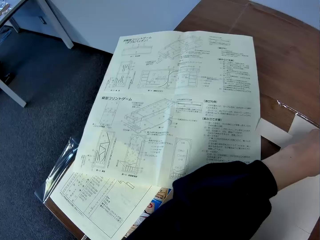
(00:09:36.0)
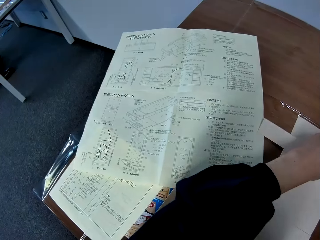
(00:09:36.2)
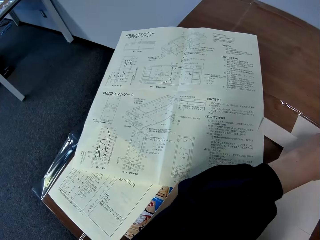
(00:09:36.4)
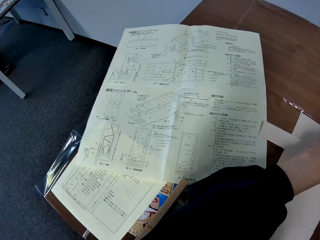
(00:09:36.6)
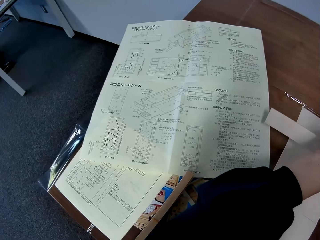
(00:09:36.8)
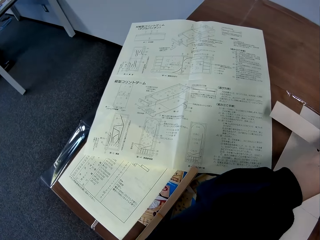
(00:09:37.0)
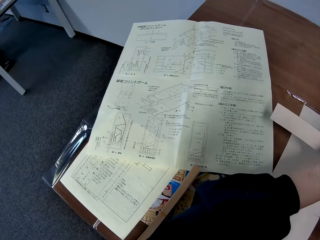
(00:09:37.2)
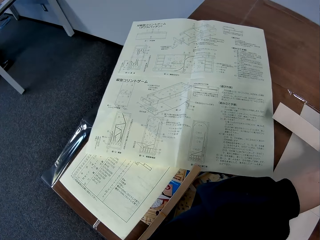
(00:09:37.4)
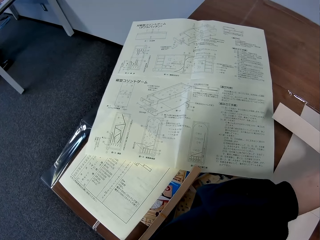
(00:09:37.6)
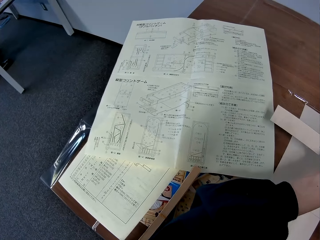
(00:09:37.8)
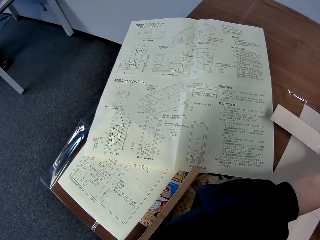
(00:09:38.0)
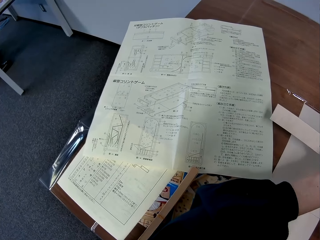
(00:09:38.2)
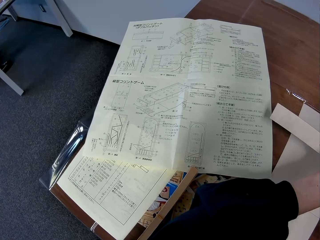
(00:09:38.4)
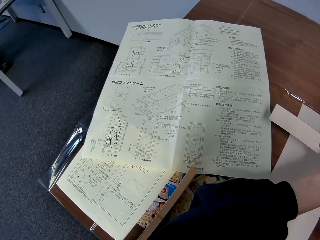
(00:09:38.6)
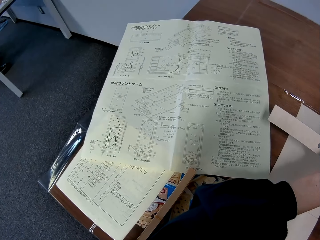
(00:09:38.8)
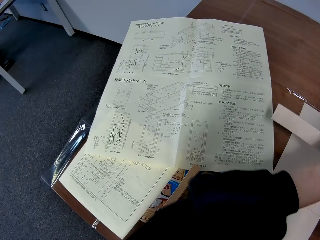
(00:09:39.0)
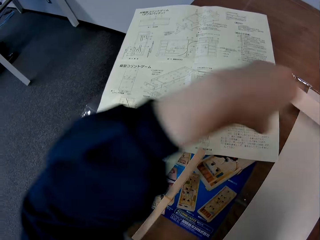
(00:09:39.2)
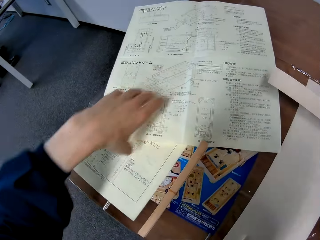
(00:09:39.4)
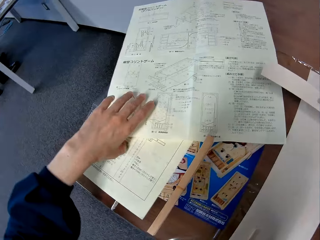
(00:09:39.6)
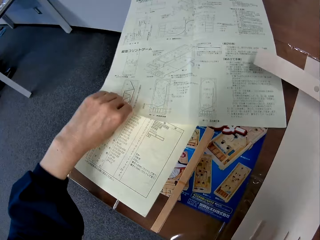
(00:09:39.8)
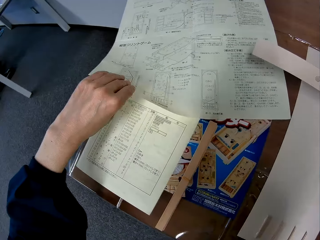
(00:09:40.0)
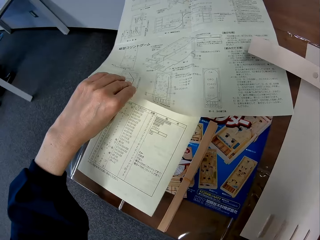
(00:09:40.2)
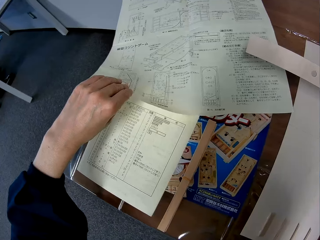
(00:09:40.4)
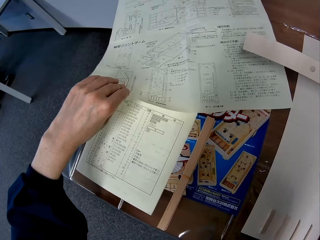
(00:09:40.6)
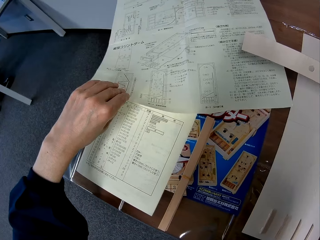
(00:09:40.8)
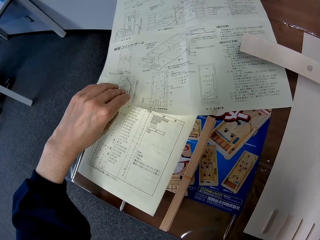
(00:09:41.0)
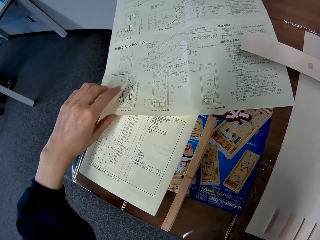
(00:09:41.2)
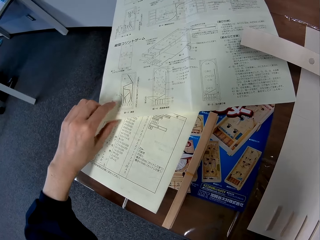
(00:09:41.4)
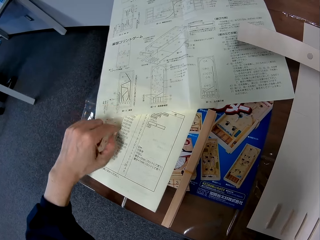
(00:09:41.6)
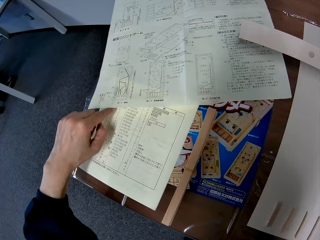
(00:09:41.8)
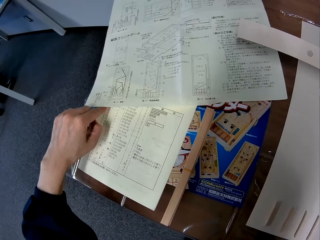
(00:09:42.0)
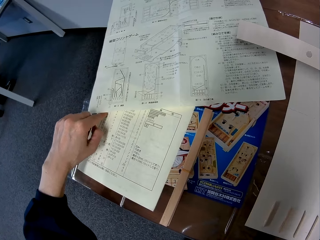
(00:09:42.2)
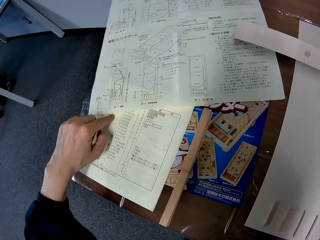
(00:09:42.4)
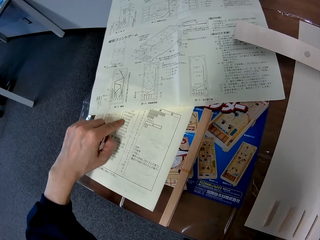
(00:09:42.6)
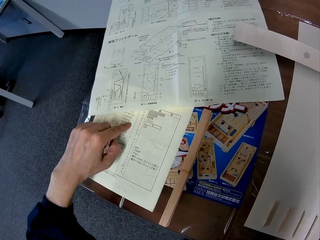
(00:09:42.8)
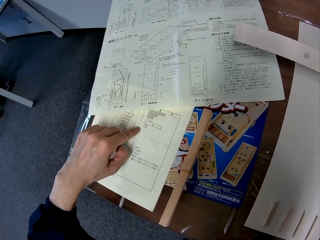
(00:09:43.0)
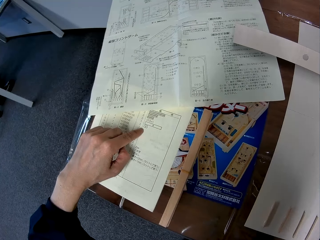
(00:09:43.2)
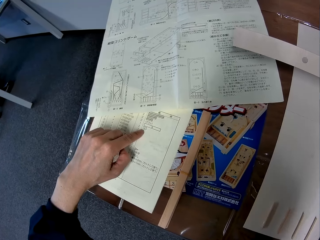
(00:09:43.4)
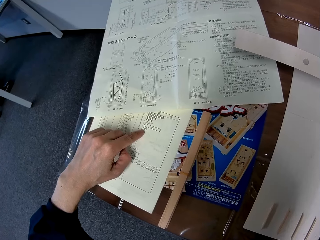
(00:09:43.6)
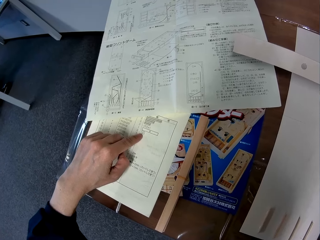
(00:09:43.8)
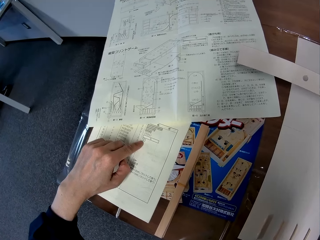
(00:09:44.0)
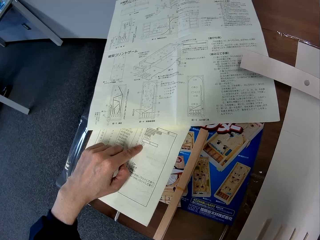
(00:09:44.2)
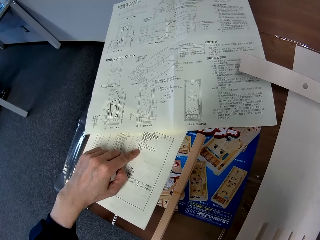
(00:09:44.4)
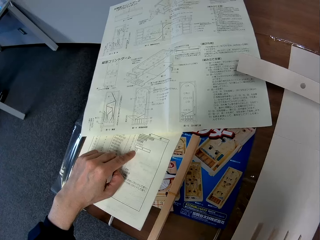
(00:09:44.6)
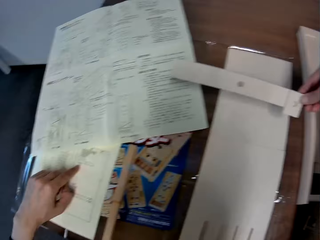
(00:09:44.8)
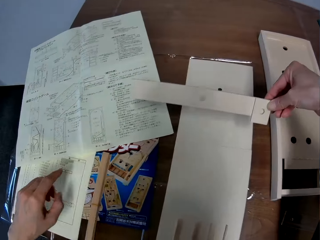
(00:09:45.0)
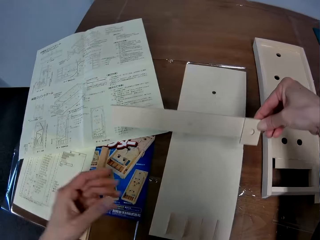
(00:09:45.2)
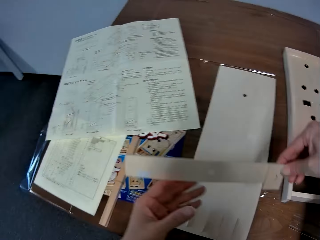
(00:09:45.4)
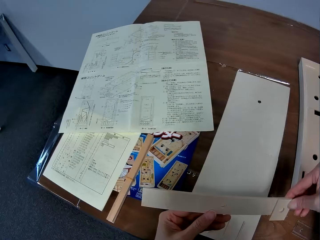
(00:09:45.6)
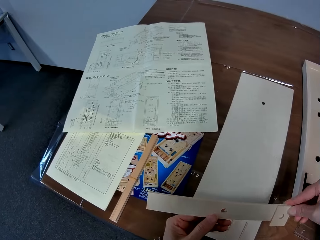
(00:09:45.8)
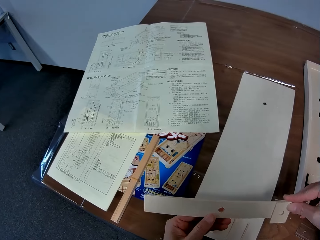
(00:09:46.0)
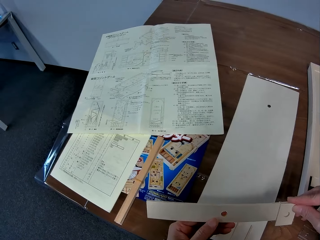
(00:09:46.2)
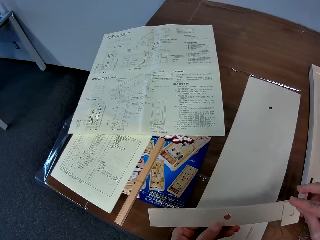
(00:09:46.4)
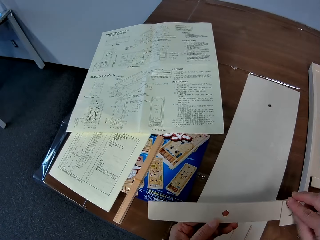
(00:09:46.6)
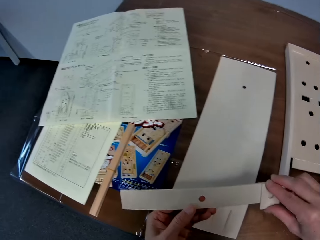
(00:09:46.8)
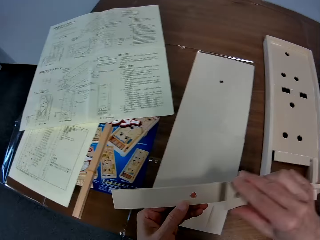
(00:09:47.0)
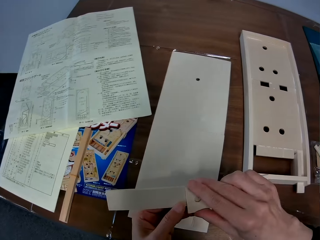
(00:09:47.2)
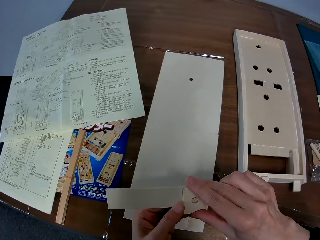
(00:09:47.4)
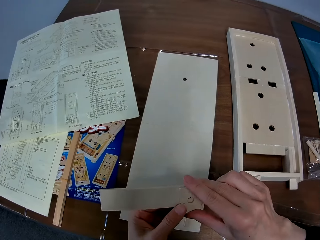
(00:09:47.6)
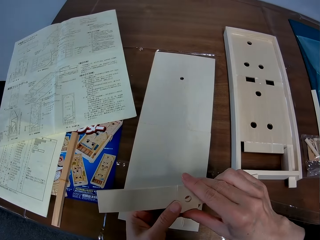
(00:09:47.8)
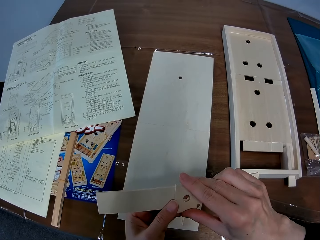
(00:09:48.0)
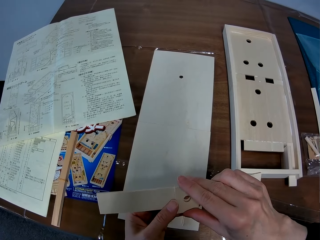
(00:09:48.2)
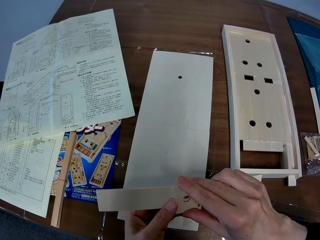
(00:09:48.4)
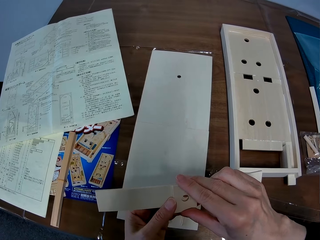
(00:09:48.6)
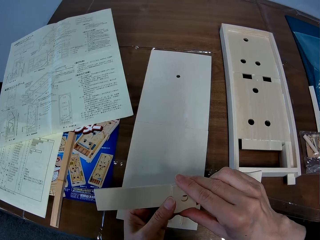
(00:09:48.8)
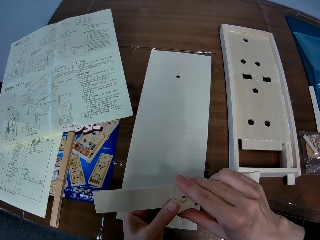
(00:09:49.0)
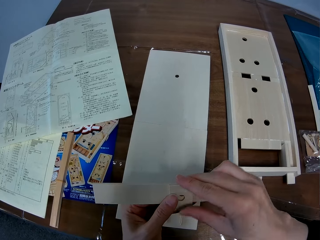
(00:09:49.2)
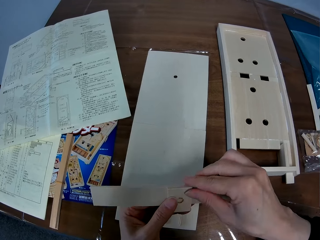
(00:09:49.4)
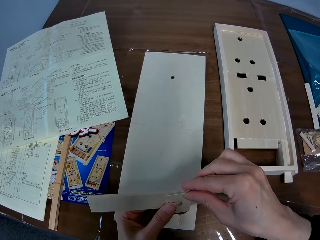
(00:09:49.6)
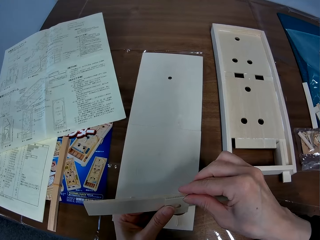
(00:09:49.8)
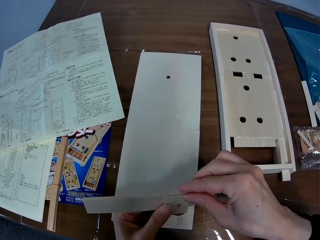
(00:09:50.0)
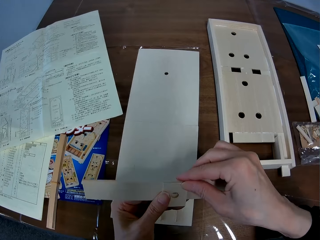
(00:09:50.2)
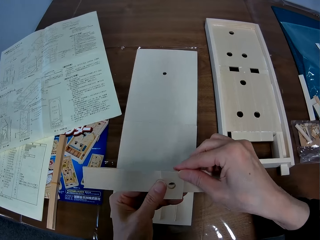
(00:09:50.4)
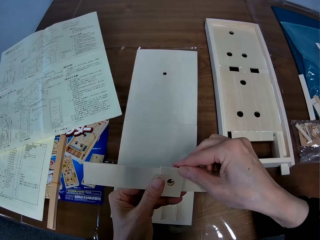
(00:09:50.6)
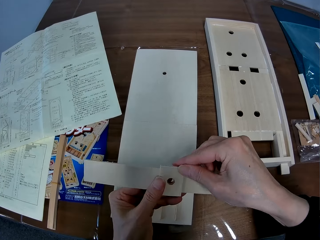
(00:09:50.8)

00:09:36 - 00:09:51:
The camera wearer reads from the paper on the table. He raises part of the instruction paper on the table with his left hand. He reads on the paper from the table. He slides his left index finger over the instruction paper. He lifts both pieces of wood from the flat wood sheet and takes his left hand off the instruction paper. He holds both pieces of wood with both hands. He moves the short piece of wood to the center of the long piece of wood with his right hand. He aligns the wooden pieces together. He sets the short piece of wood on the long piece of wood.

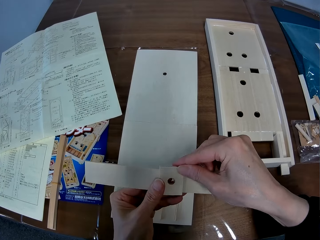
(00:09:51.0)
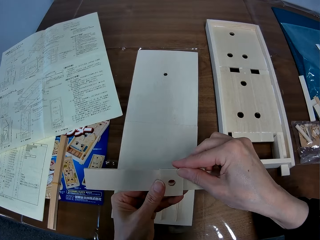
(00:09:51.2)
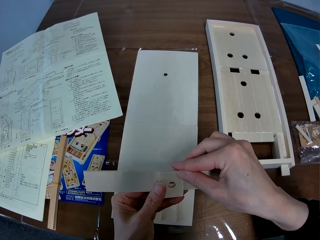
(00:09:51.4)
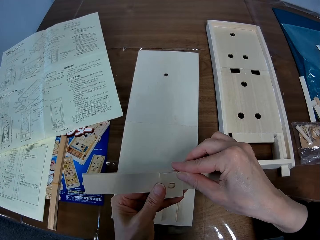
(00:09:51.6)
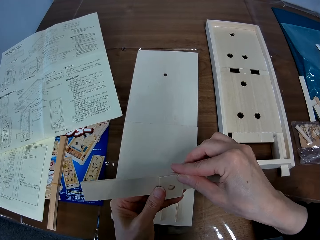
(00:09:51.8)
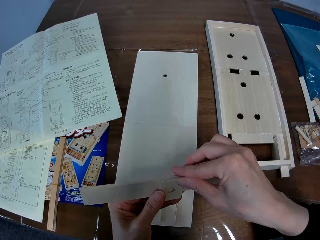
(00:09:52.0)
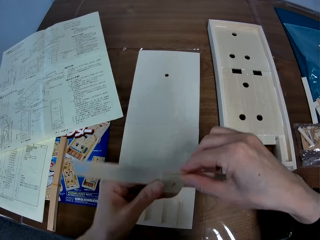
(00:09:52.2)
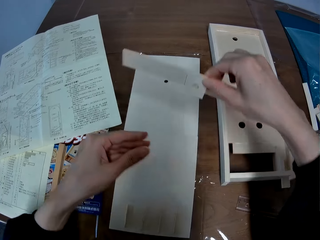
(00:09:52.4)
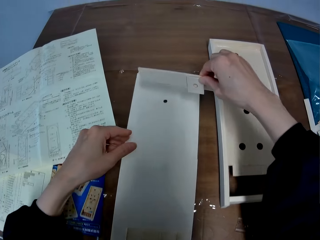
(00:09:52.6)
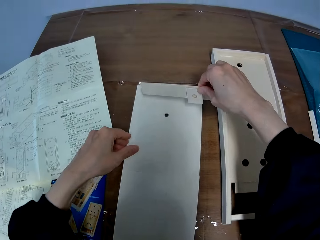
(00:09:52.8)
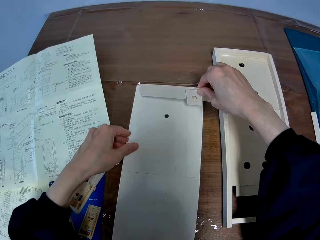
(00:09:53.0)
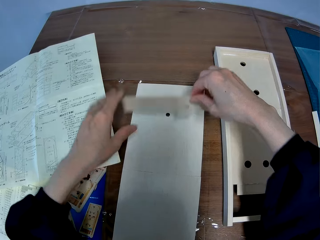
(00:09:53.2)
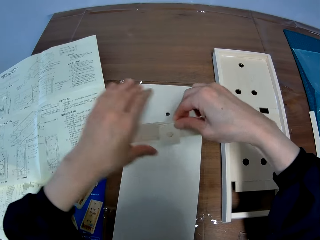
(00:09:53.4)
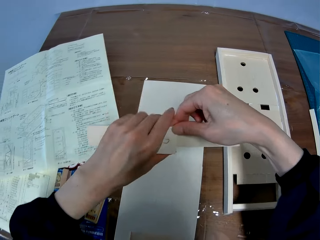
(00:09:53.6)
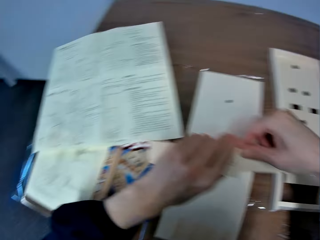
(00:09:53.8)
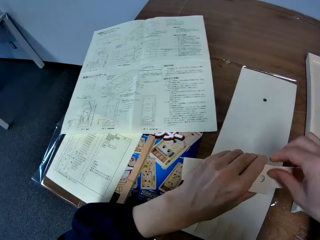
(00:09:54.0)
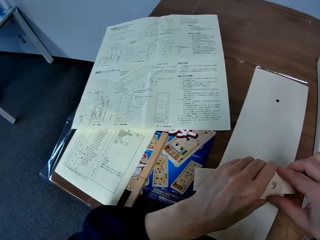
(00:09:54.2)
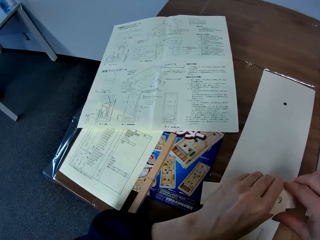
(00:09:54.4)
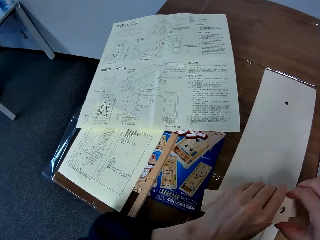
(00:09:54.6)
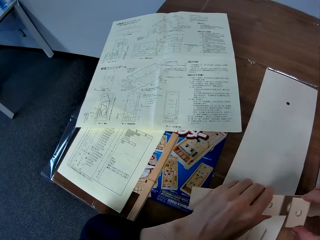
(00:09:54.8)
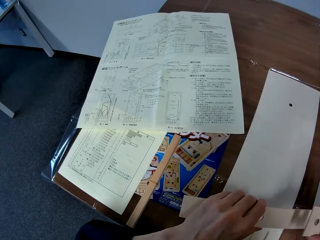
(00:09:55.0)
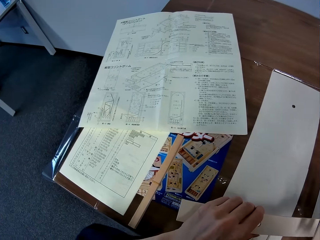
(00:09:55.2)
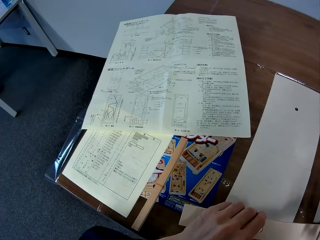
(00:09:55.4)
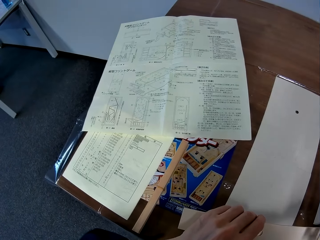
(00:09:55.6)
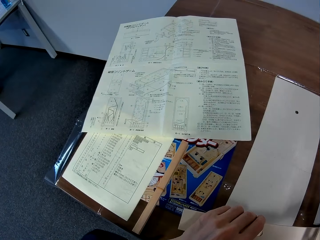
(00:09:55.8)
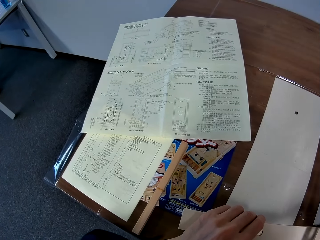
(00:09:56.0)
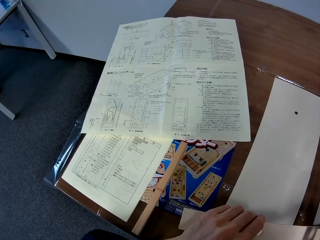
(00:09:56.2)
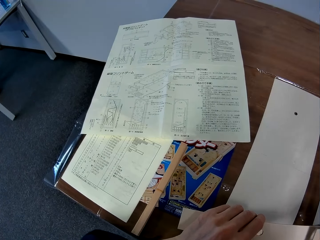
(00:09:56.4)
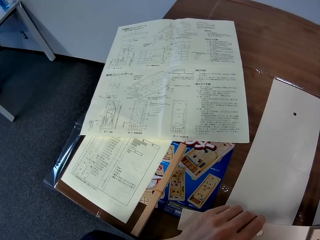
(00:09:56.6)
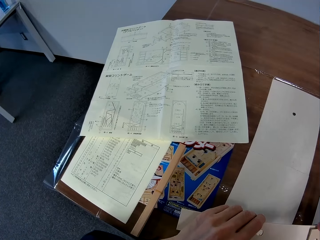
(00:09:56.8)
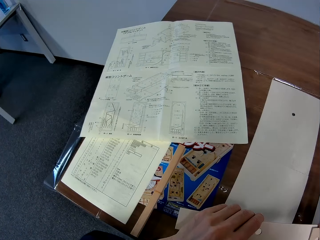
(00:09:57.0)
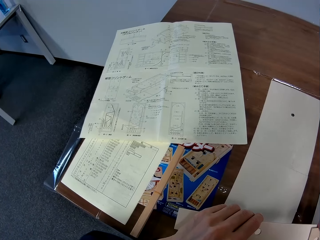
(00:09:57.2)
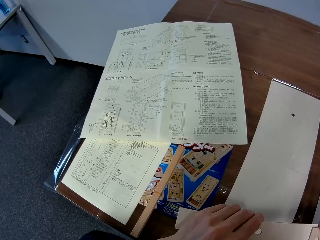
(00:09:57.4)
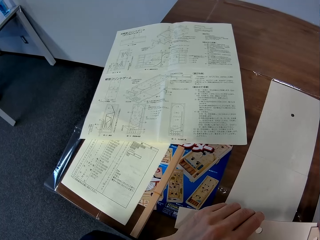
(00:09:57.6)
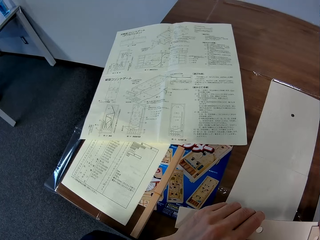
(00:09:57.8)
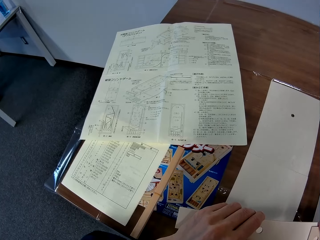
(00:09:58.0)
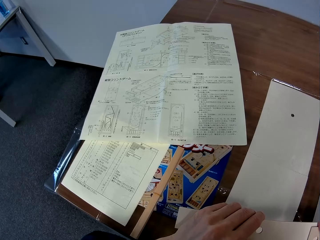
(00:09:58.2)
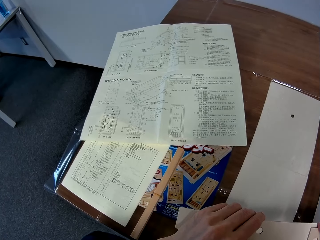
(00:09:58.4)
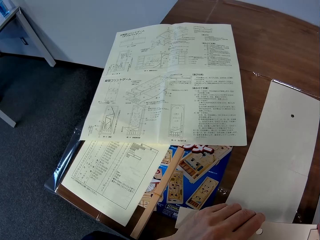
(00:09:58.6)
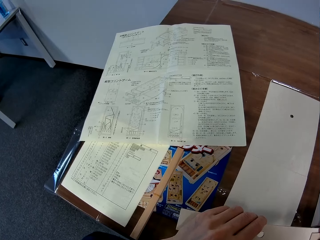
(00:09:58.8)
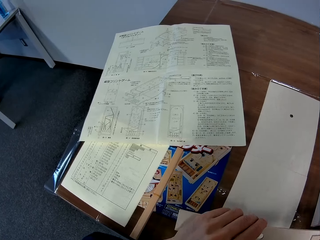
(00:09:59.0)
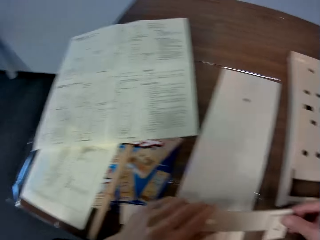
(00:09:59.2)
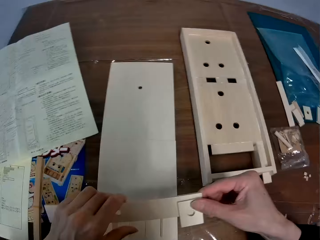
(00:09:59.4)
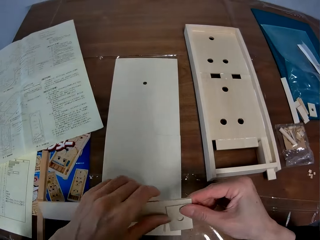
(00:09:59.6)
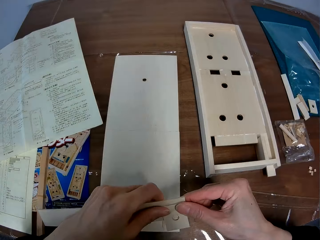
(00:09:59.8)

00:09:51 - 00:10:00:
The camera wearer stretches both pieces of wood towards the flat wood sheet. He puts the wooden pieces on the wooden pinball machine. He picks up the wooden pieces in his hands. He moves the short piece of wood from the center of the long piece of wood to the right end of the long piece of wood. He reads from a paper on the table.
